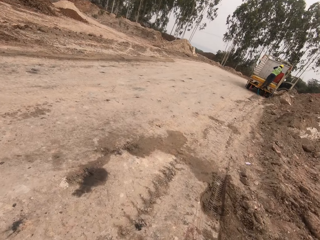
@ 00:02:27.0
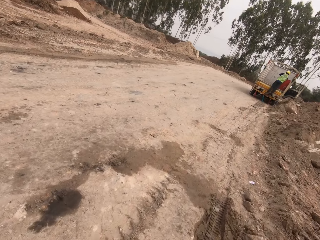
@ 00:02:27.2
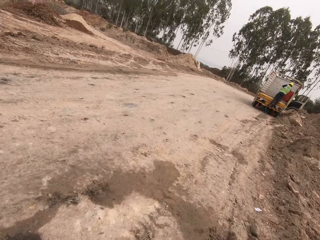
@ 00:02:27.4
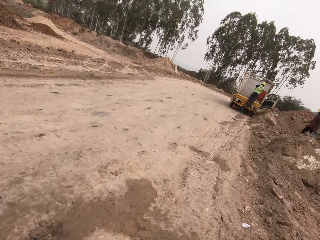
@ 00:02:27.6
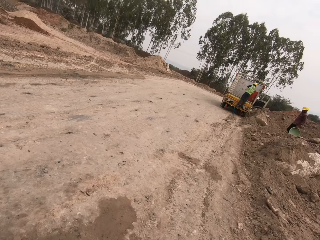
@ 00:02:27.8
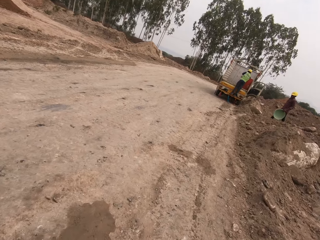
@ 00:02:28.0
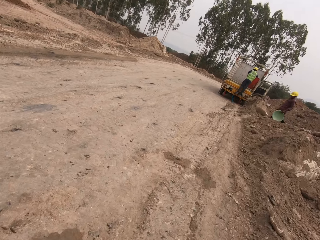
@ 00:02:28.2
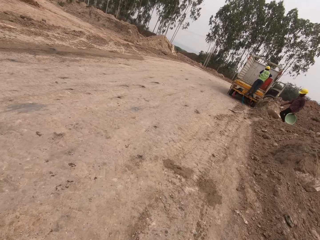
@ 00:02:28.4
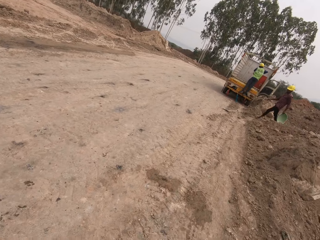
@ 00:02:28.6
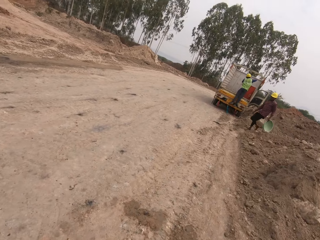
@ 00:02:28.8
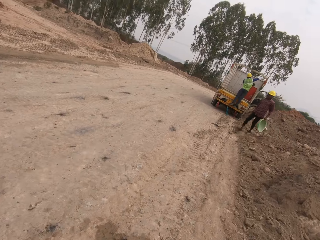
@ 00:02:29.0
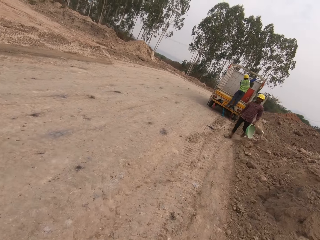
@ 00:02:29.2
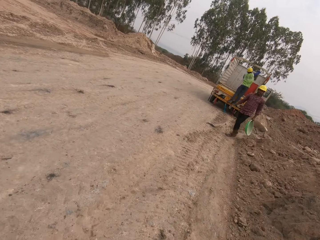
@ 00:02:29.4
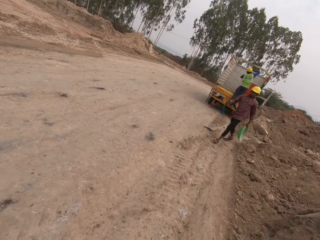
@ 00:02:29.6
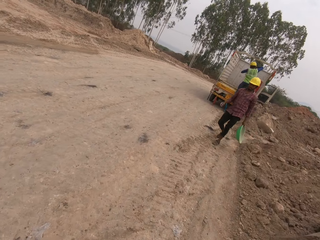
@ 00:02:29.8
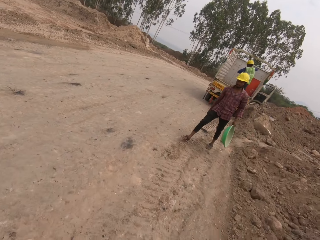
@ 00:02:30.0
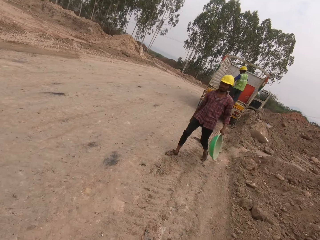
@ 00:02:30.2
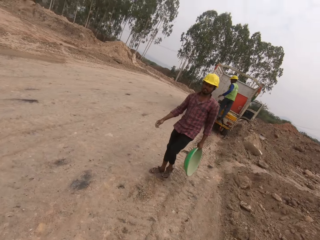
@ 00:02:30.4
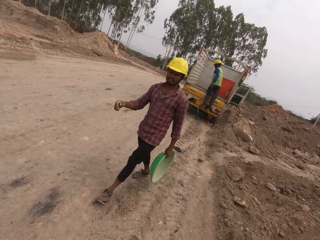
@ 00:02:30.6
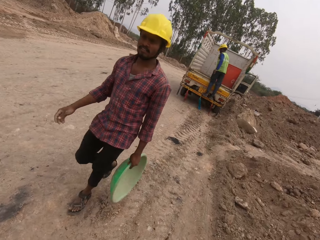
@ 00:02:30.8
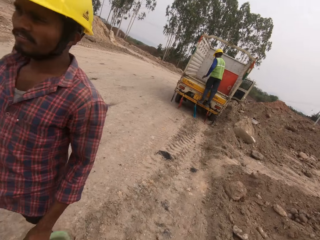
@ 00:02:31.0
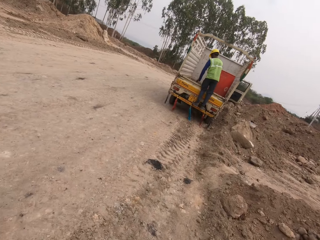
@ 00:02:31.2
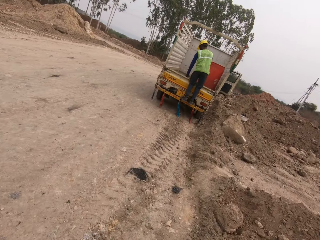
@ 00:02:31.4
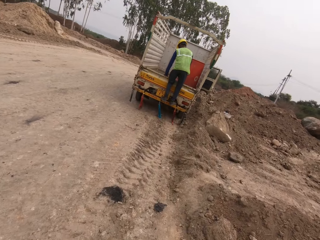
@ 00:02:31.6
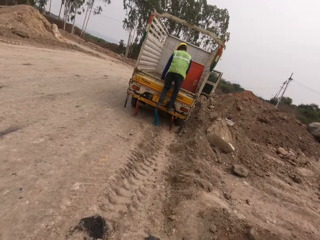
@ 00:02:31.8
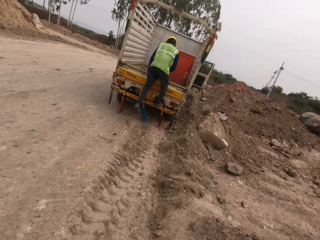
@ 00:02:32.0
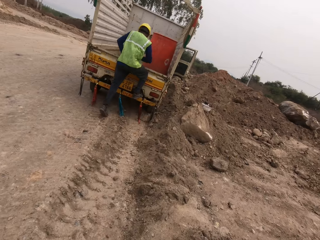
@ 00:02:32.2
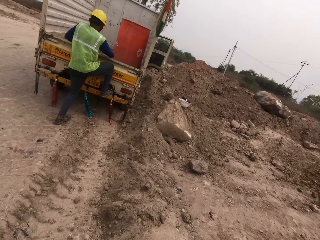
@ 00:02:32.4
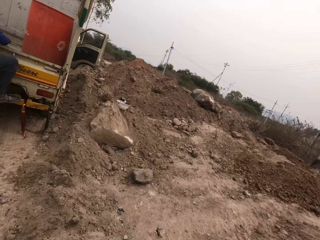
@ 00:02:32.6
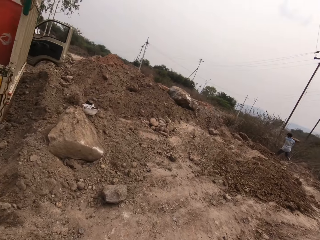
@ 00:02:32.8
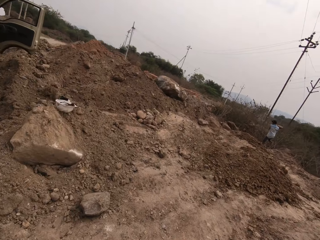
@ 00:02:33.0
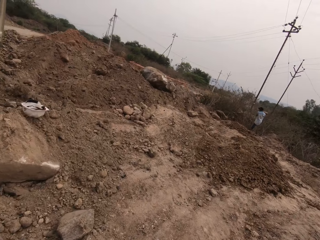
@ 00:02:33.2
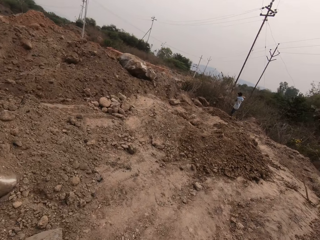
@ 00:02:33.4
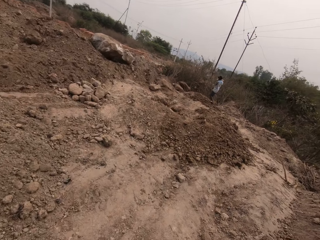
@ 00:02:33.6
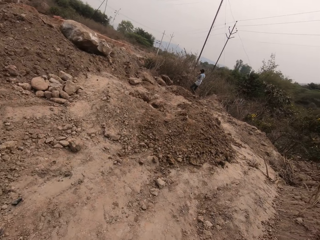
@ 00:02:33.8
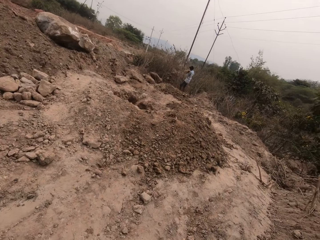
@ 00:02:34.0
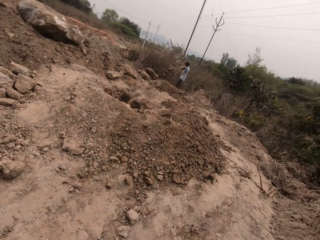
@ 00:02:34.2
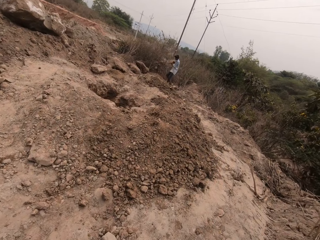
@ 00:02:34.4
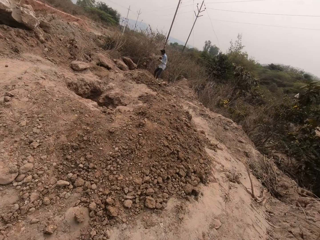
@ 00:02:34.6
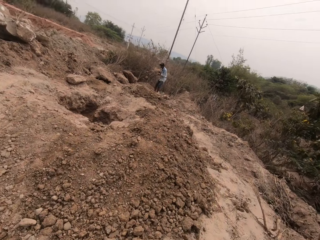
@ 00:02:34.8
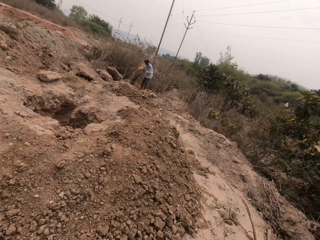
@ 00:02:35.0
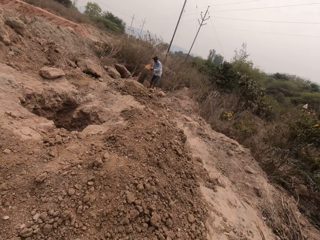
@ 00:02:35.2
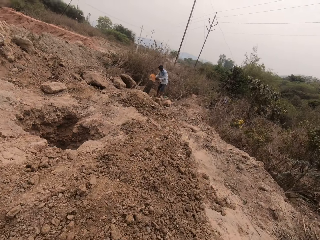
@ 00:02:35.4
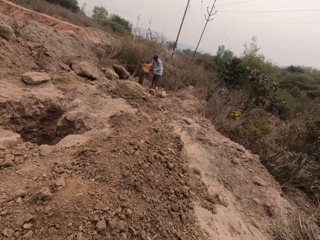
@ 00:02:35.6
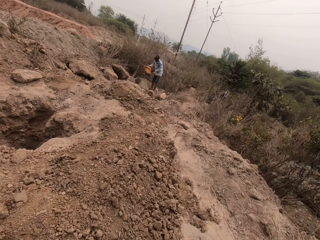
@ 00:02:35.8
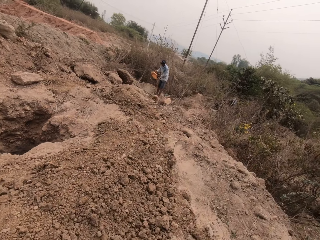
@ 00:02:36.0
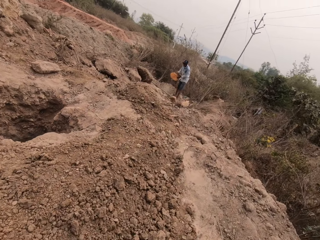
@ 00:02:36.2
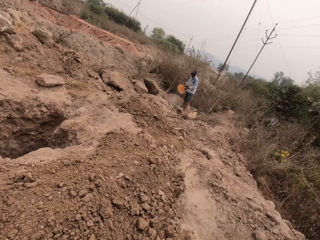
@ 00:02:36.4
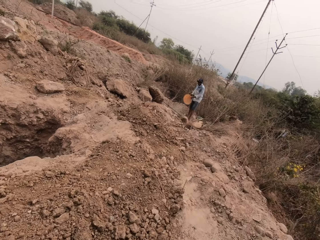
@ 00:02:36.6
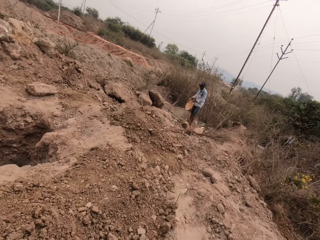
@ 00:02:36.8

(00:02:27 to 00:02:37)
A man takes water from the drum with the bucket in his right hand. Another man walks around. The first man pours the bucket on the floor of the truck with his right hand. The other man walks past the camera wearer. The first man comes off the truck. A third man pours concrete mix from the bowl into a hole on the ground with both hands.

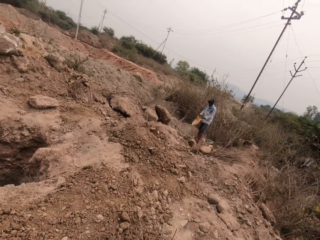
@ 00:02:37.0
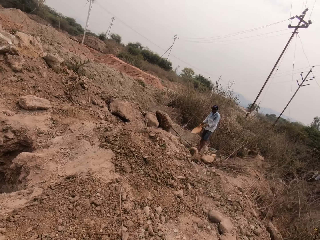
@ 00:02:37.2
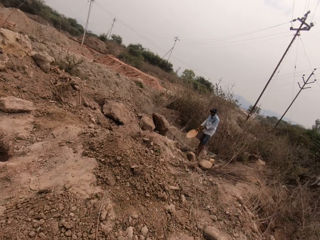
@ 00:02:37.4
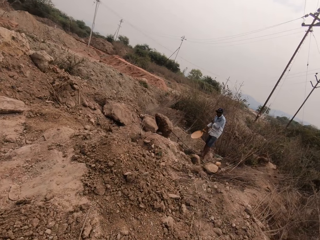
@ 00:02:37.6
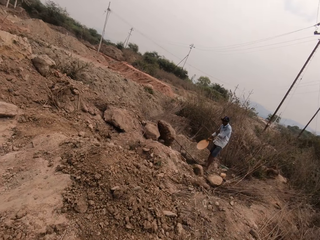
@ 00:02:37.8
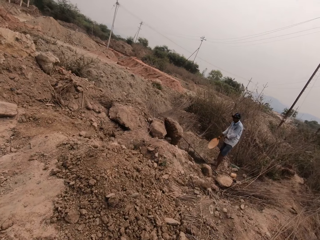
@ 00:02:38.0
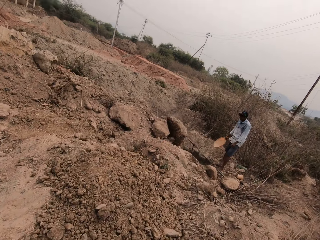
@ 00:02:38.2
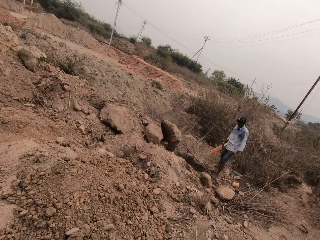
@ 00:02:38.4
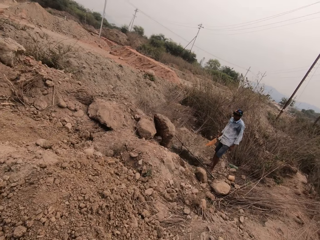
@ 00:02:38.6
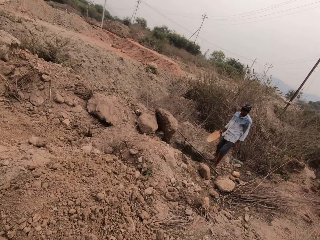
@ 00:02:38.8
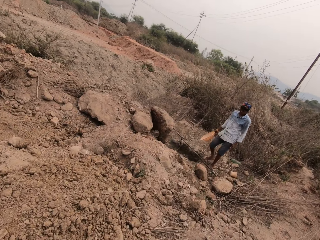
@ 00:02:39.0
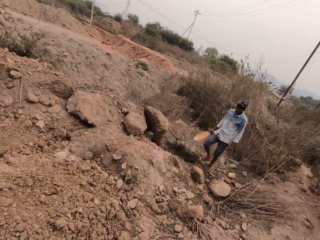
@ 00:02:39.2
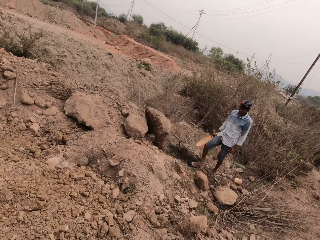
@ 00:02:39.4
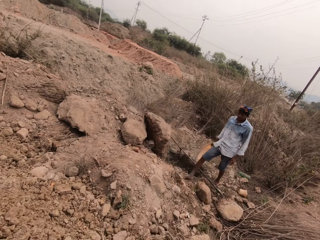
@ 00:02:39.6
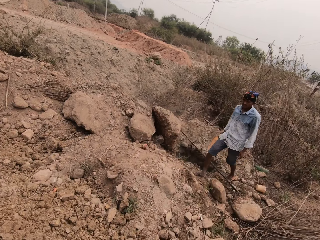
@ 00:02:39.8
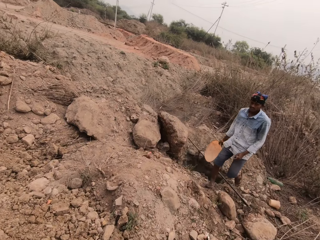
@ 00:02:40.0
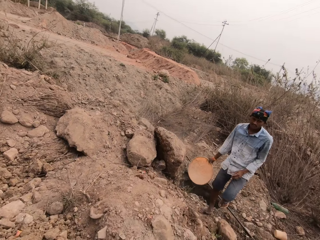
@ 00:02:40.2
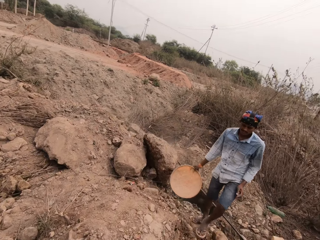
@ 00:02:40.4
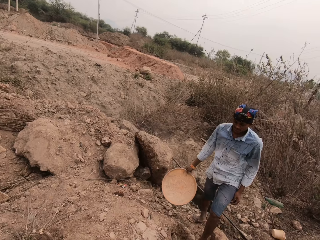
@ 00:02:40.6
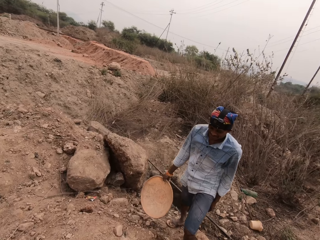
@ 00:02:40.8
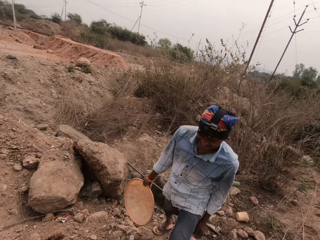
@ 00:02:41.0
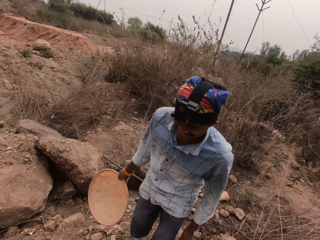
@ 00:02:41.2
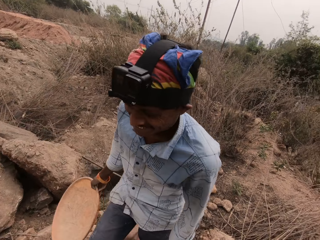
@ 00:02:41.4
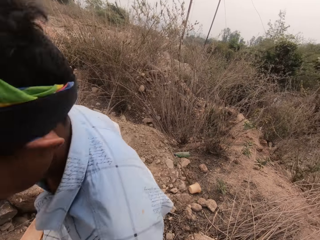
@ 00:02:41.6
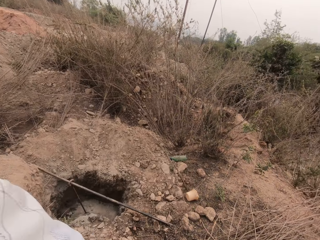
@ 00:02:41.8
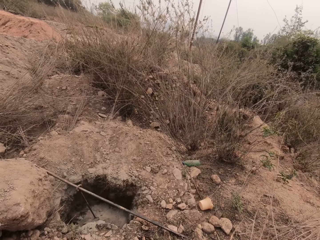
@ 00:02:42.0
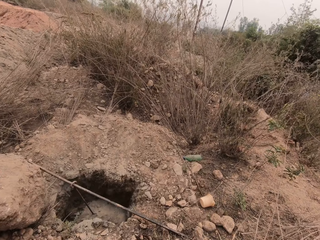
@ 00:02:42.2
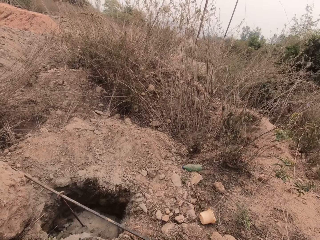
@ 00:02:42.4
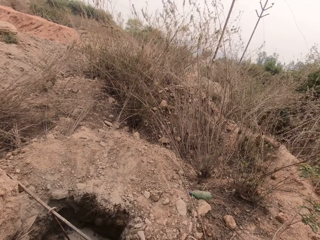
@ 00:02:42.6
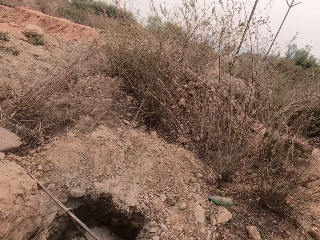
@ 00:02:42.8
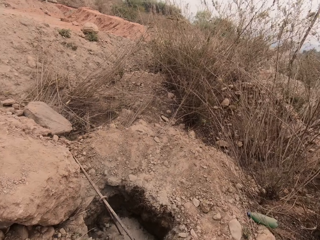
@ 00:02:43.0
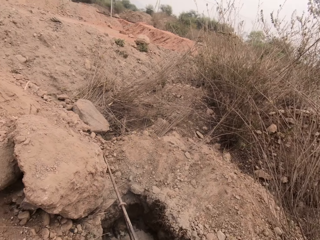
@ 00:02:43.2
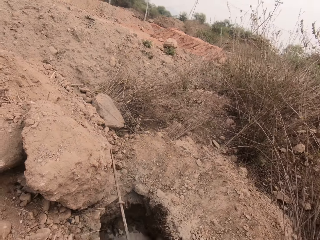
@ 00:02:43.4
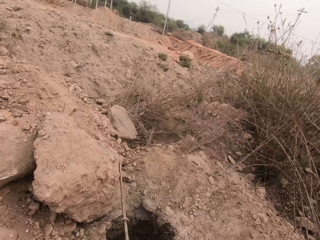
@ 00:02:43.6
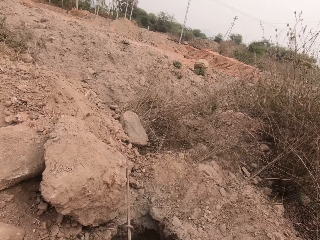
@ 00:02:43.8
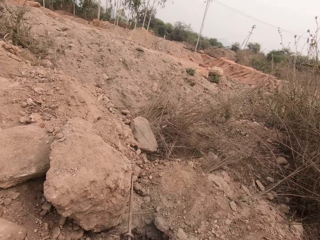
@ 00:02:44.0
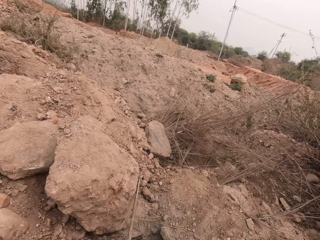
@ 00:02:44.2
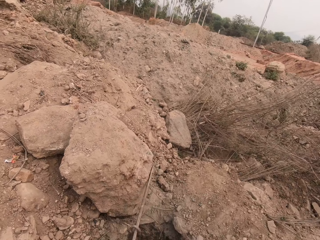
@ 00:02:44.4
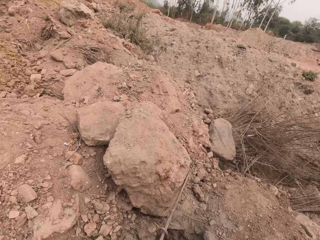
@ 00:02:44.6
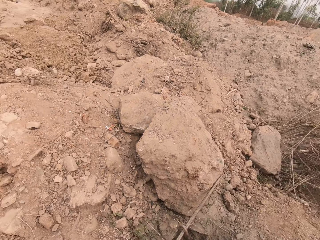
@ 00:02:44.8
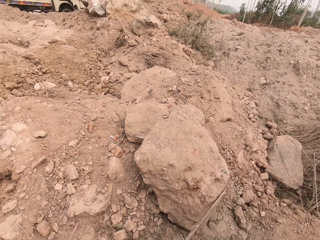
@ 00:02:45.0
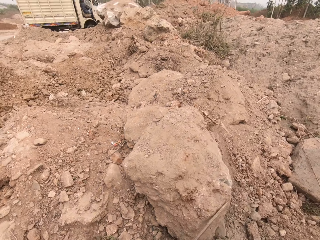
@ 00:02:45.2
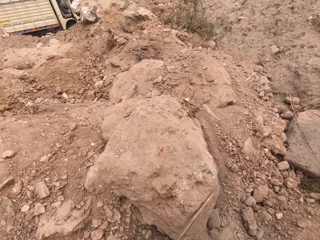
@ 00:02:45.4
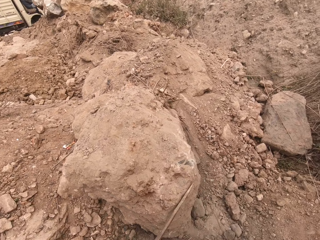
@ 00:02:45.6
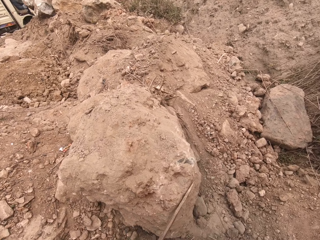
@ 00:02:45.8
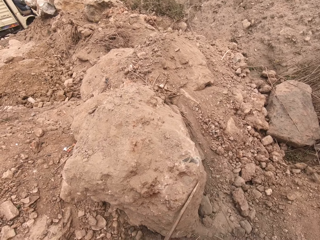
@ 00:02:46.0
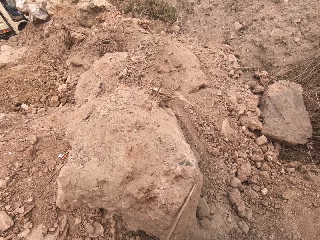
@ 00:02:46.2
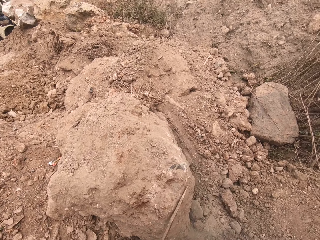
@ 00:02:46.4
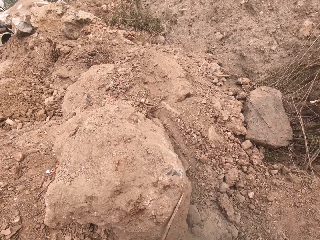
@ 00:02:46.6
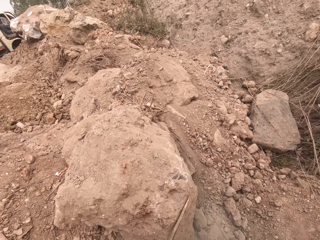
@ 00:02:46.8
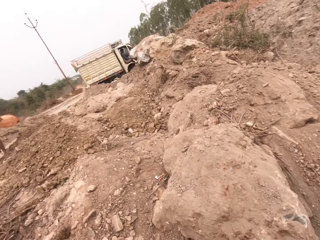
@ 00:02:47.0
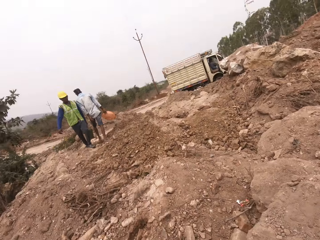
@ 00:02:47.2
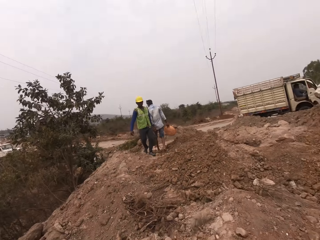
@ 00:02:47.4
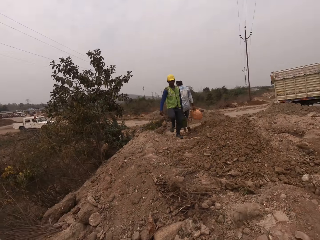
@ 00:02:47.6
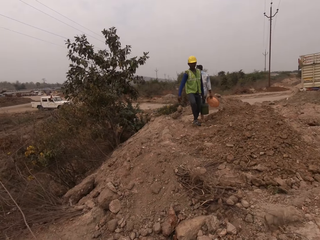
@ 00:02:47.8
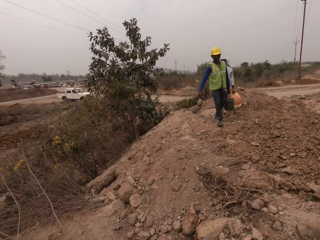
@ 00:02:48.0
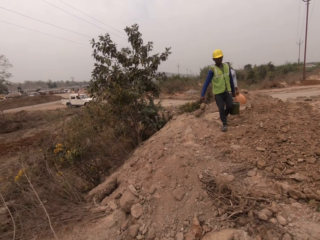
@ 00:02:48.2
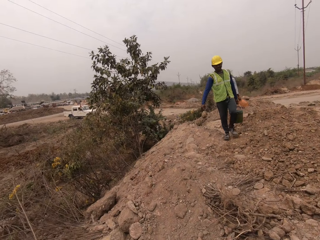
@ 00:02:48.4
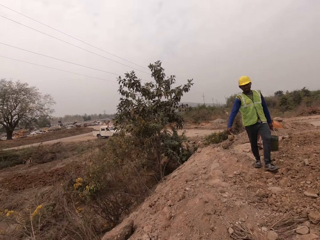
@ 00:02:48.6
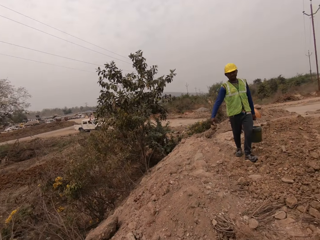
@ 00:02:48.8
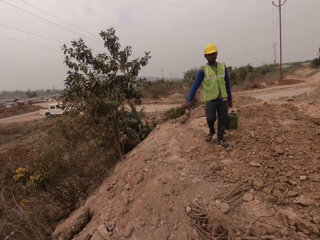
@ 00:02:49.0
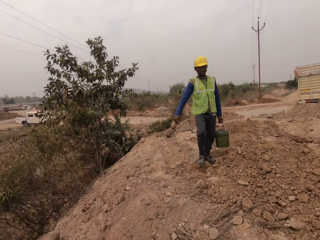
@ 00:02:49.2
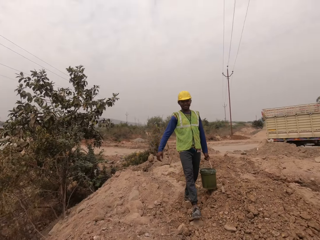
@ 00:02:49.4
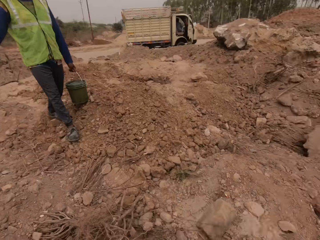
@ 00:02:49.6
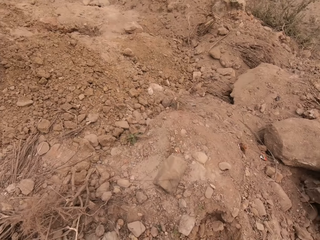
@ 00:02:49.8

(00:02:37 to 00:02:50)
A man holds the bowl with his right hand. He pulls his sleeve and interacts with the camera wearer. The man walks past the camera wearer. The camera wearer pours concrete mix from the bowl into the hole on the ground with both hands. Another man walks around. The camera wearer walks around. The other man holds the bucket of water with his left hand.
